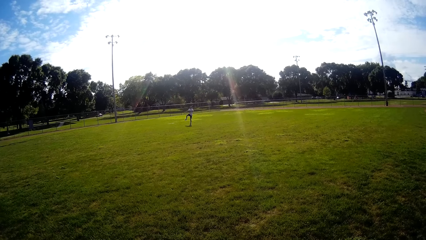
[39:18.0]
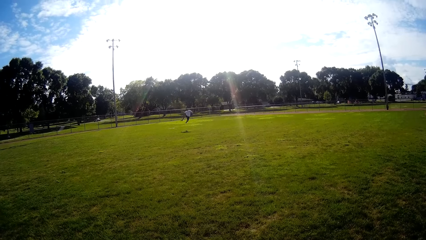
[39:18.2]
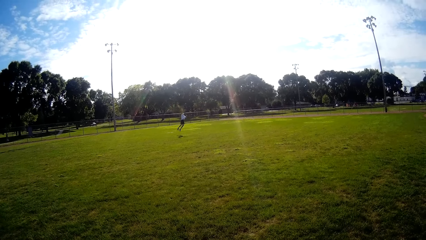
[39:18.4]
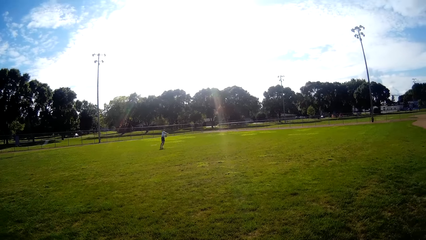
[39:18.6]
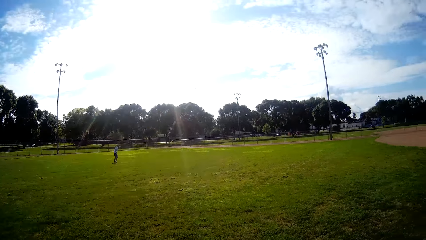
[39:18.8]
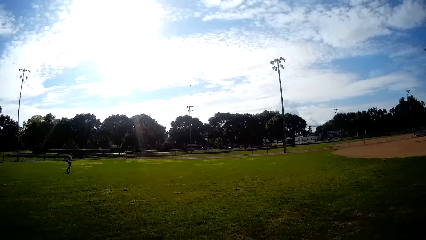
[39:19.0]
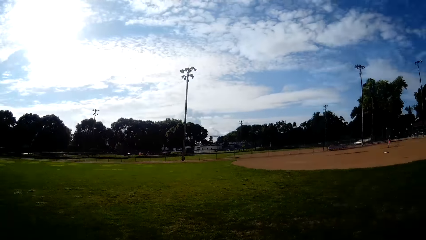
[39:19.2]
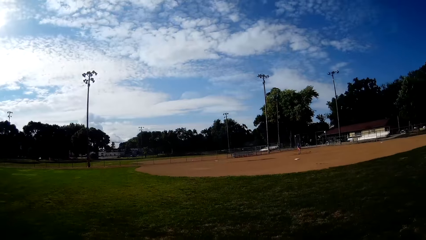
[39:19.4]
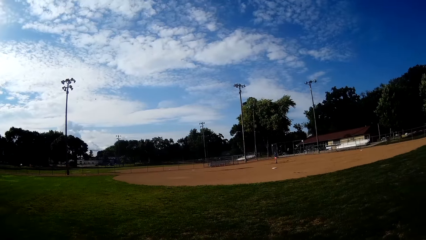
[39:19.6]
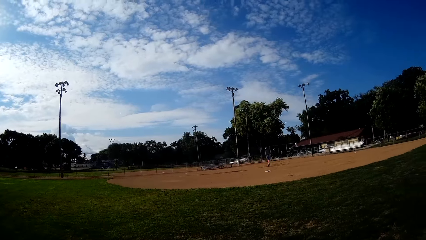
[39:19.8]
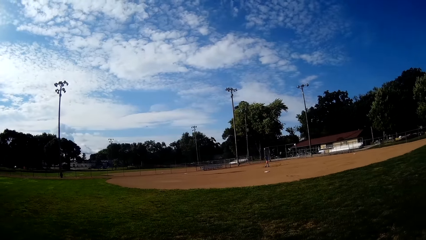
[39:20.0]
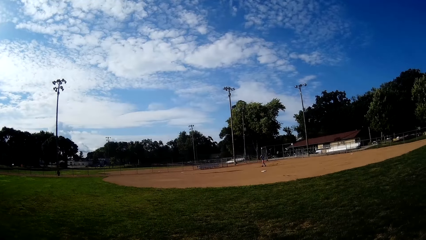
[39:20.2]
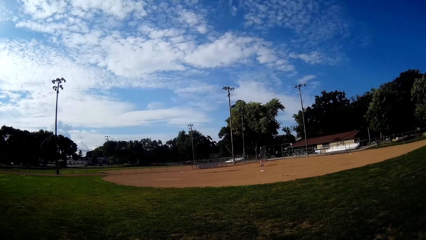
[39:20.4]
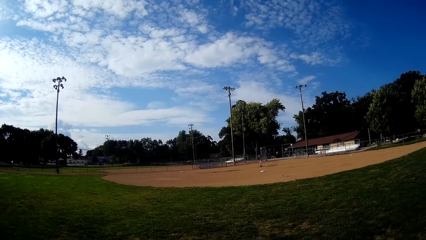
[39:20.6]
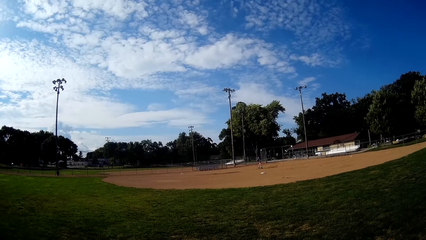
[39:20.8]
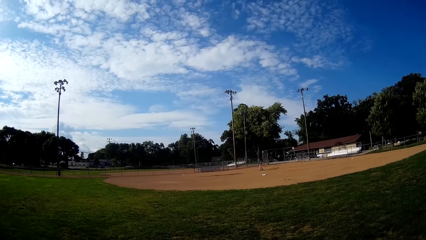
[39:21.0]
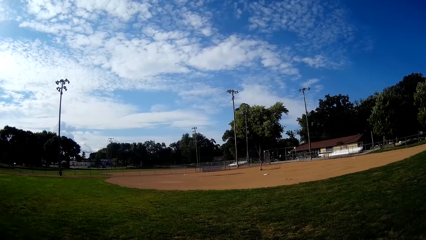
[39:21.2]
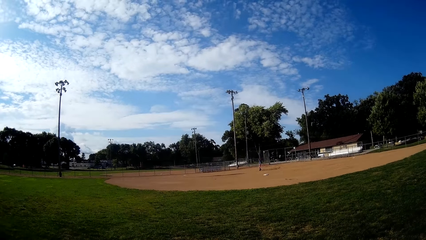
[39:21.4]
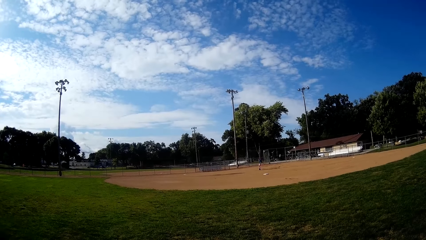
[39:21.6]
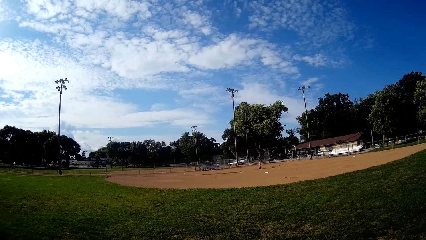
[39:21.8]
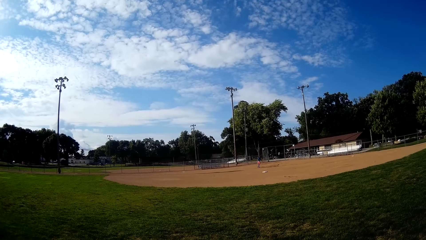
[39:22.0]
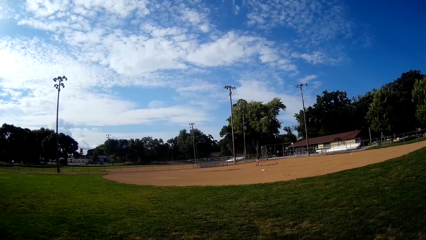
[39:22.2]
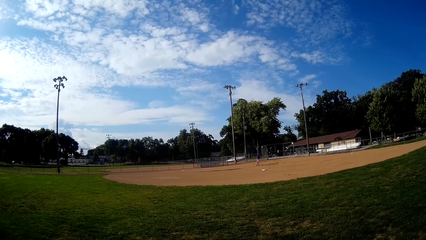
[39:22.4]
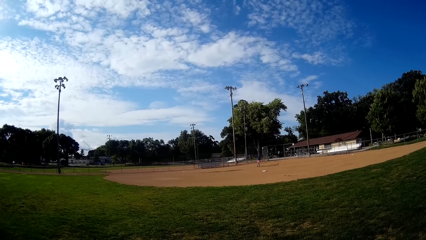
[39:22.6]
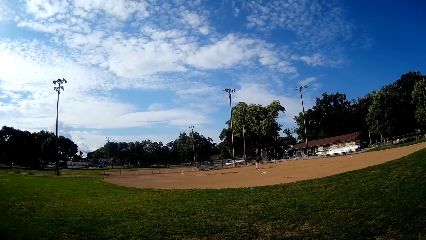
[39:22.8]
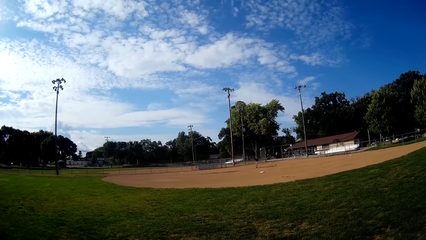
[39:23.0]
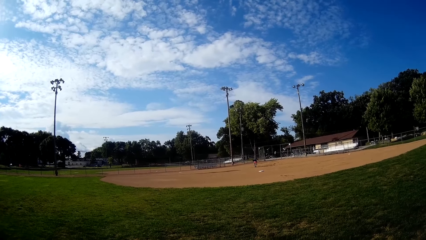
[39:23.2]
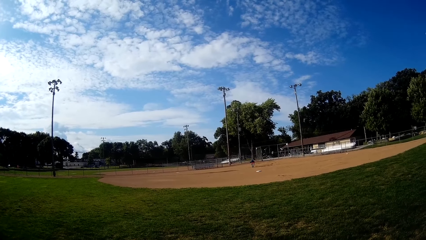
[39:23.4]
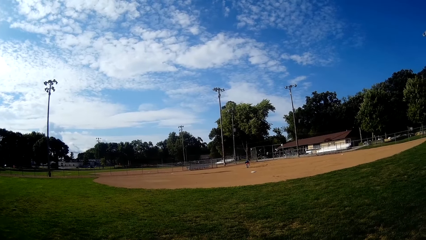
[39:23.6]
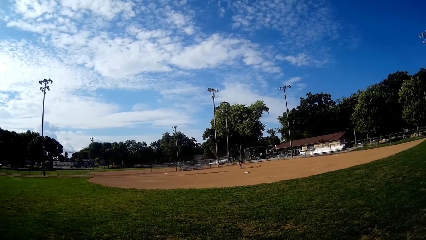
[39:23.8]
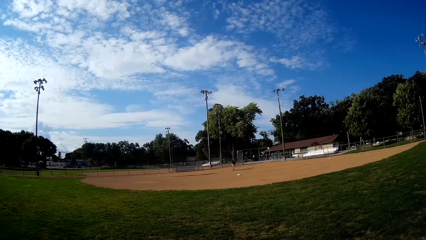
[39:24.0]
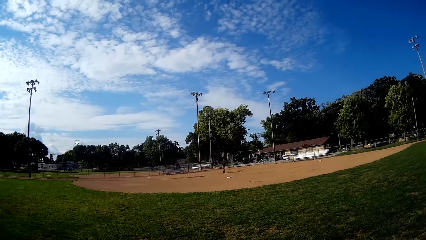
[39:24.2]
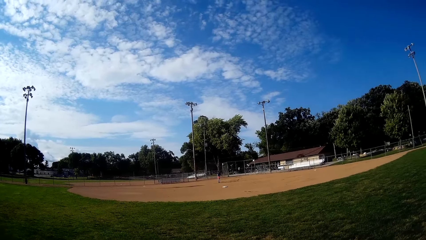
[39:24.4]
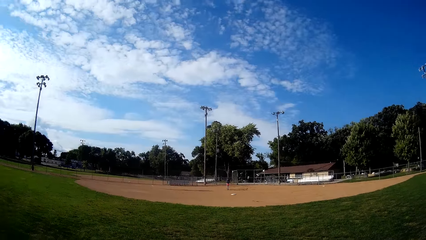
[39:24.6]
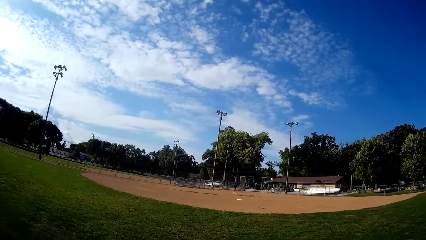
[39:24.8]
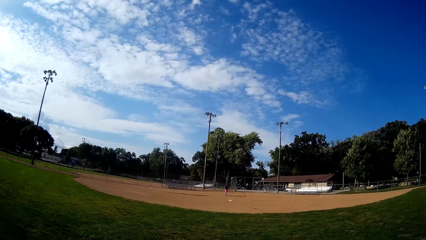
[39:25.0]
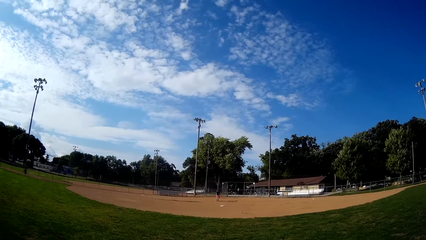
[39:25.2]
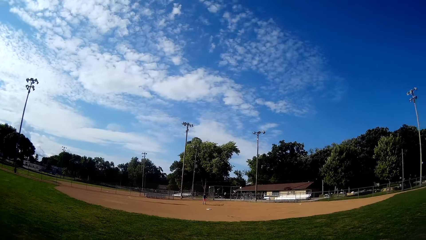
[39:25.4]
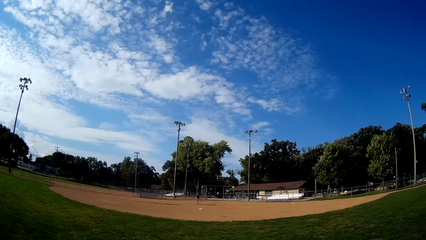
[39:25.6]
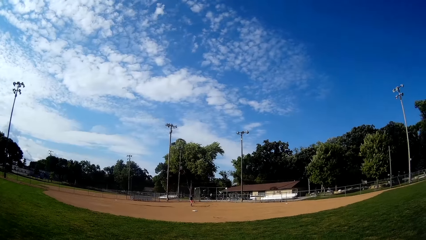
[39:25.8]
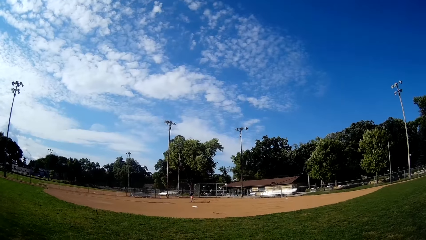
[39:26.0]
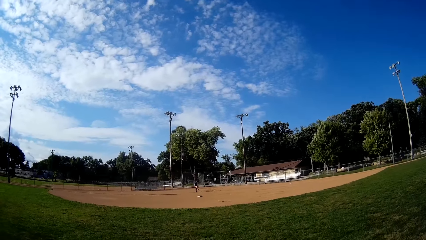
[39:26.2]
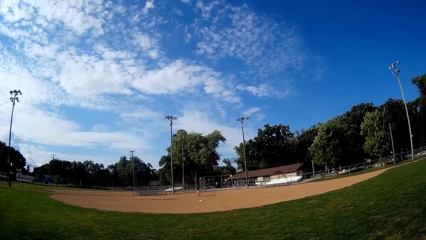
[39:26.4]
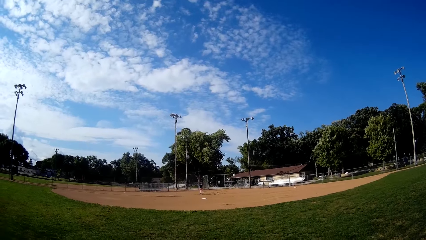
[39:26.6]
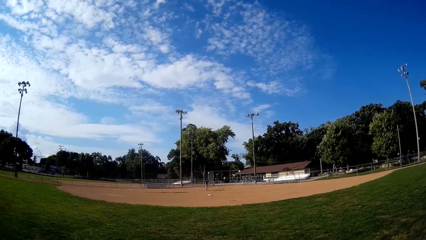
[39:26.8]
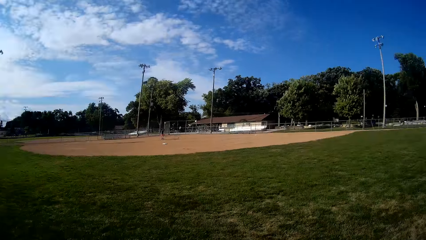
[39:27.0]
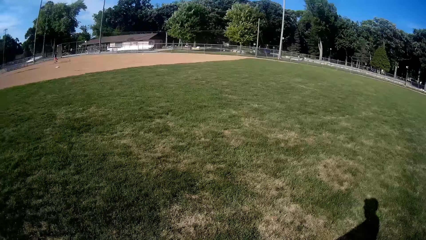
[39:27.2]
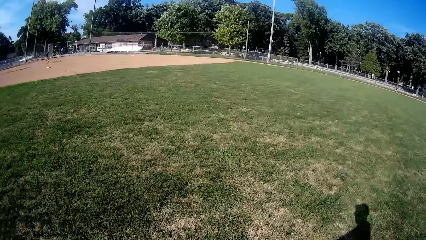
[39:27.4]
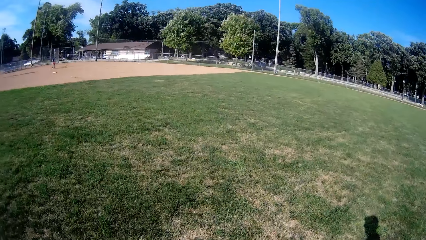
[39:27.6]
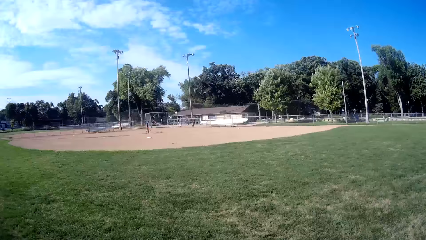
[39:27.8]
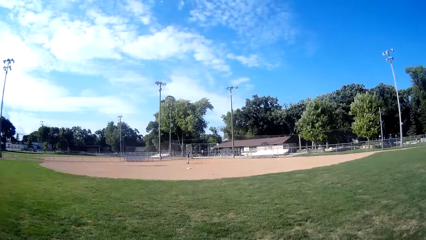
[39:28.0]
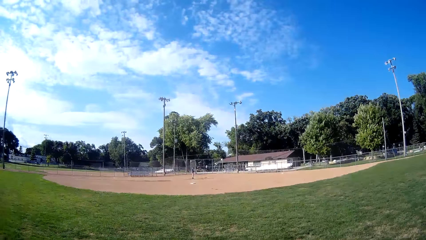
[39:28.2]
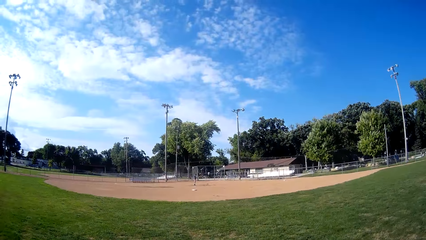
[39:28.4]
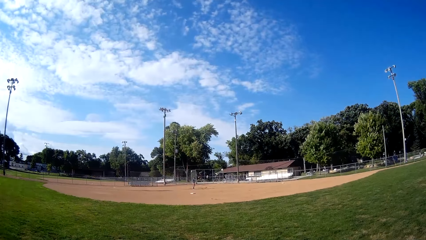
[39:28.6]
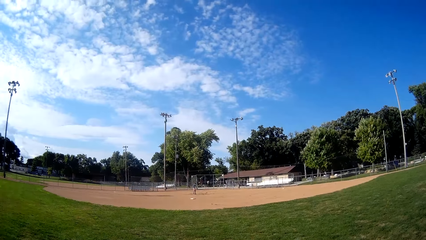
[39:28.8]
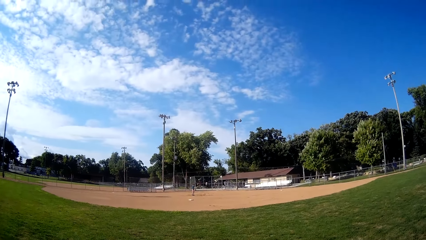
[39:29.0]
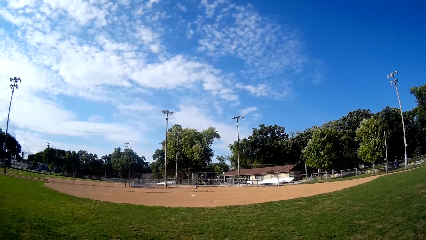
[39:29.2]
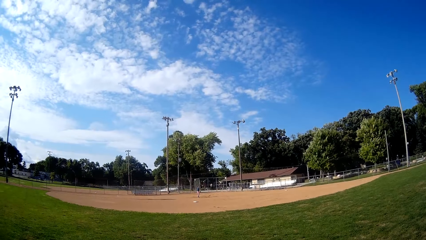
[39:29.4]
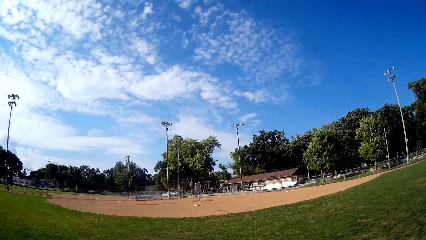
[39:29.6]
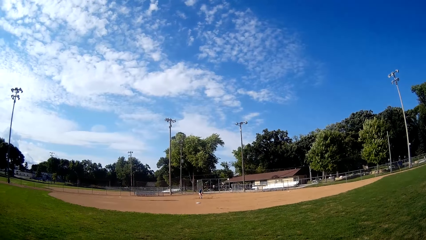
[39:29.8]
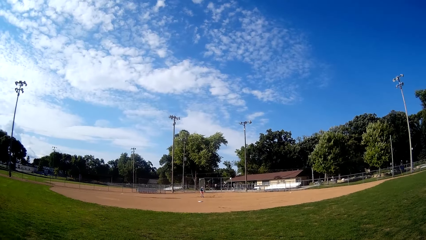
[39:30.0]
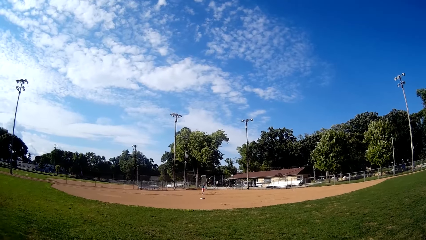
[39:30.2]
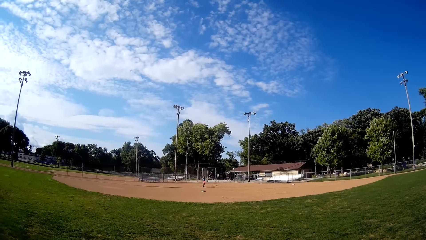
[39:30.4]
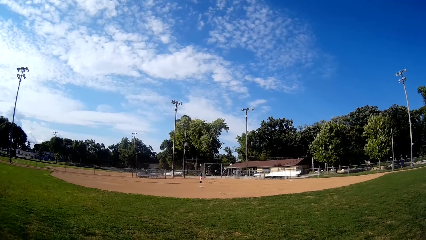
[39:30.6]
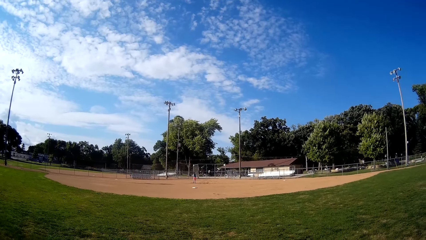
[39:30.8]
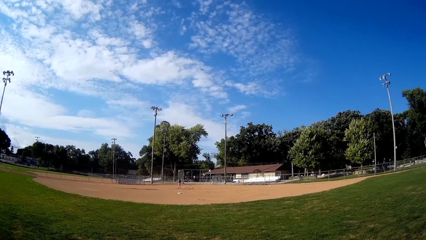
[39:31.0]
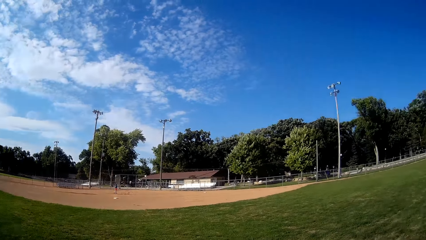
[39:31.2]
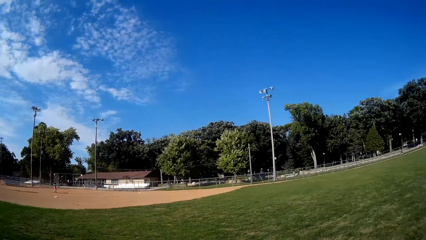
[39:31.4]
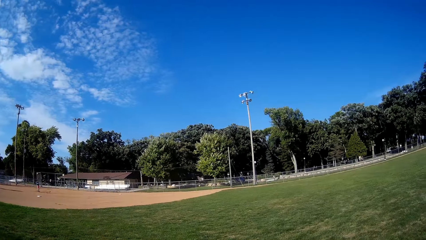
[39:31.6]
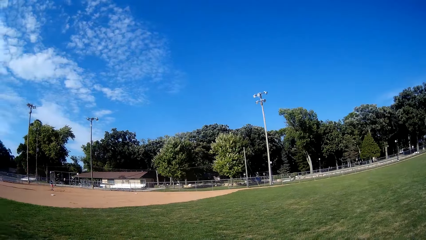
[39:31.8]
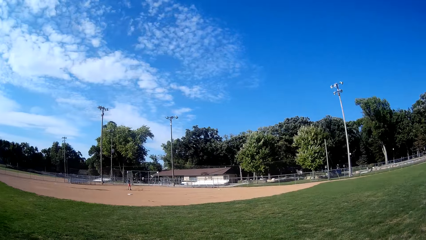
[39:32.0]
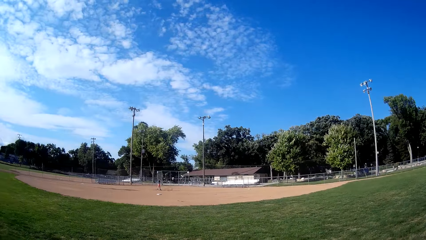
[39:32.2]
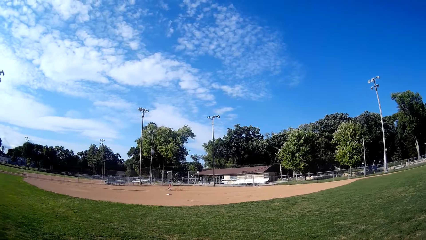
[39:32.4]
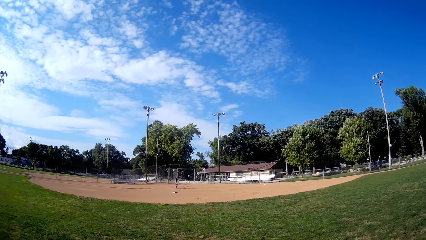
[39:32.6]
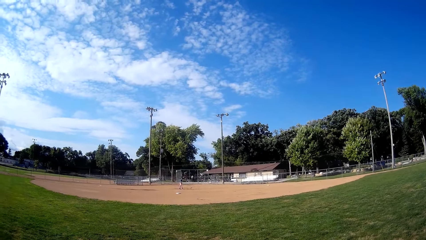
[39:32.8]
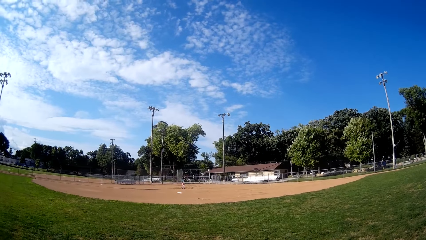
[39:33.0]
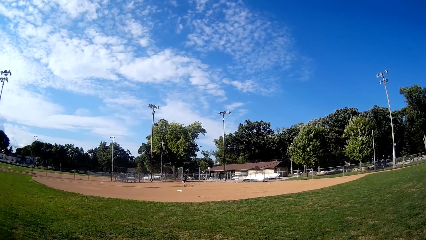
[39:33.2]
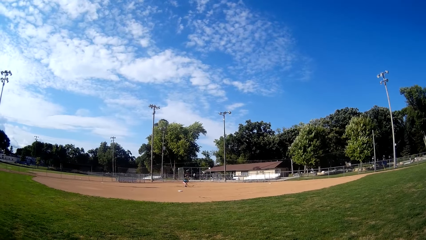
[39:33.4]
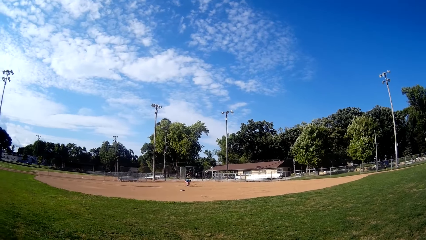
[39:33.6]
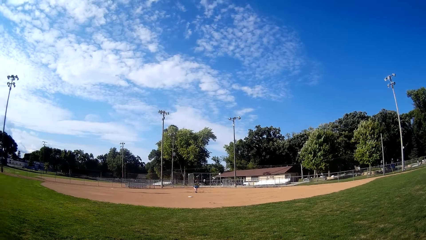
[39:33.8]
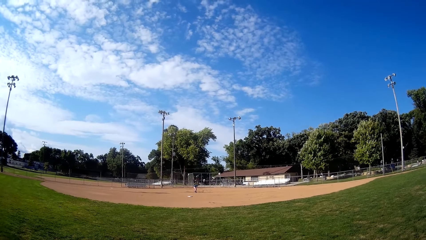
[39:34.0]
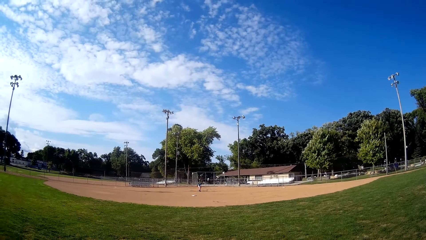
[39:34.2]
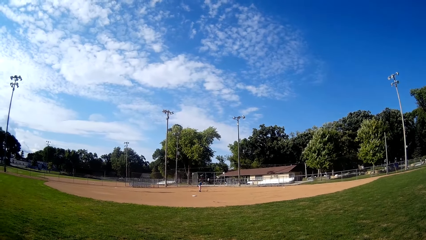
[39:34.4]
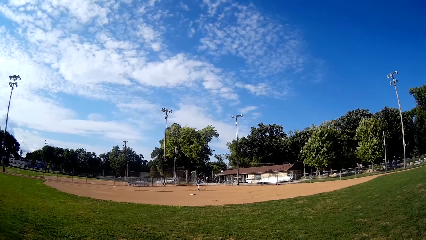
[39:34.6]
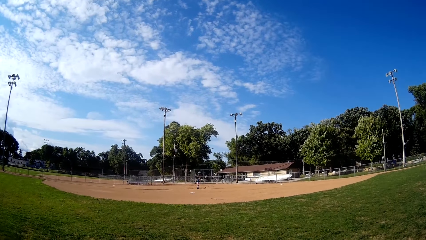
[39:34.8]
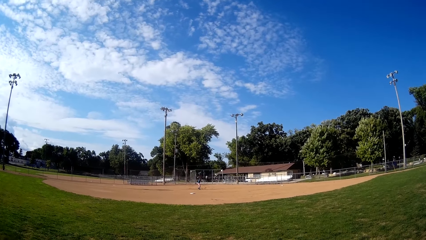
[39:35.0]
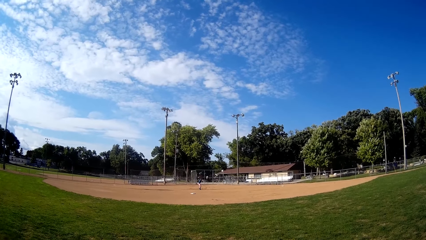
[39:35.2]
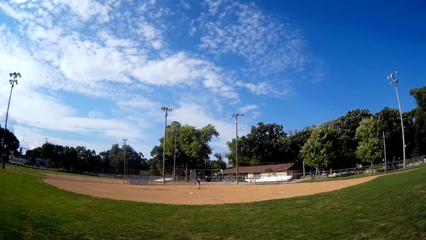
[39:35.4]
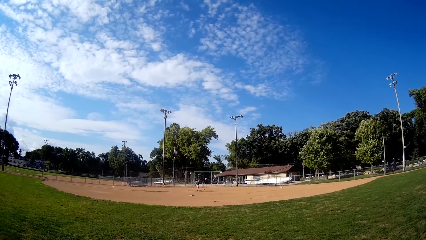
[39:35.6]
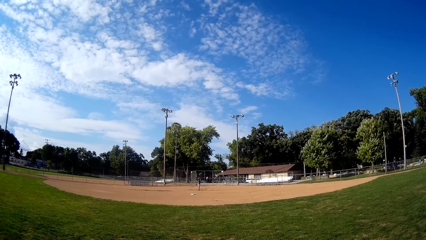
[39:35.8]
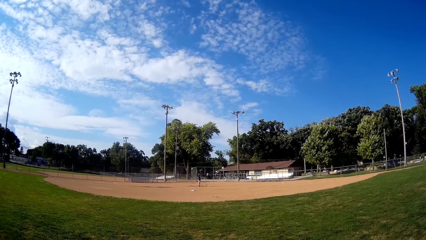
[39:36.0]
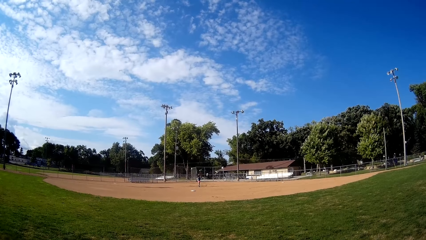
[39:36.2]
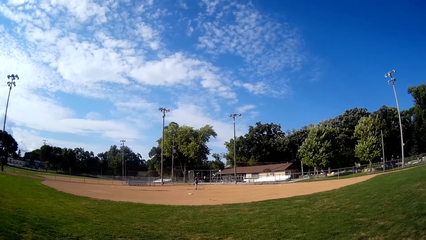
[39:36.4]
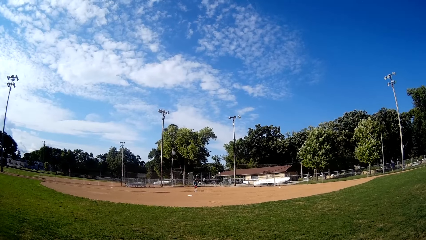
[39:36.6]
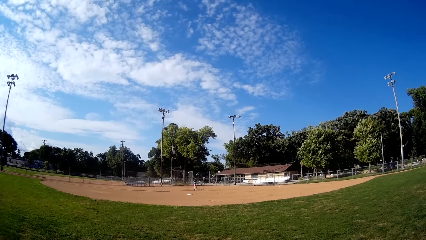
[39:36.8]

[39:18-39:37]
A man runs at the field. The man throws the ball towards another man. The second man picks up the ball from the ground. A third man walks at the field. The second man tries playing the ball towards the camera wearer with the bat. The second man picks up the ball from the ground. The third man bends. The second man tries playing the ball towards the camera wearer with the bat.
